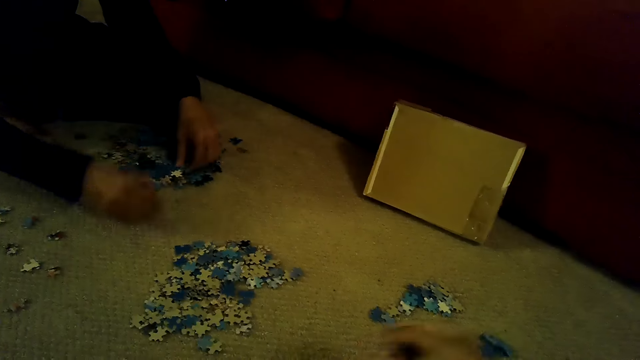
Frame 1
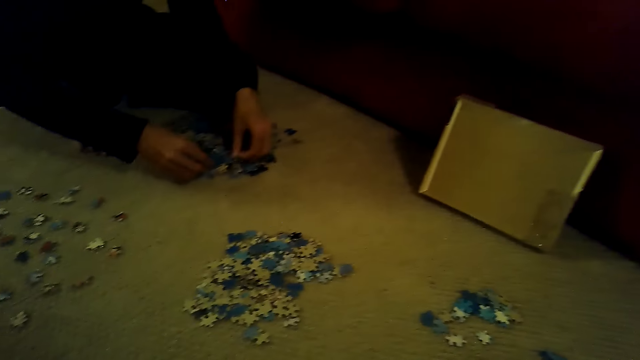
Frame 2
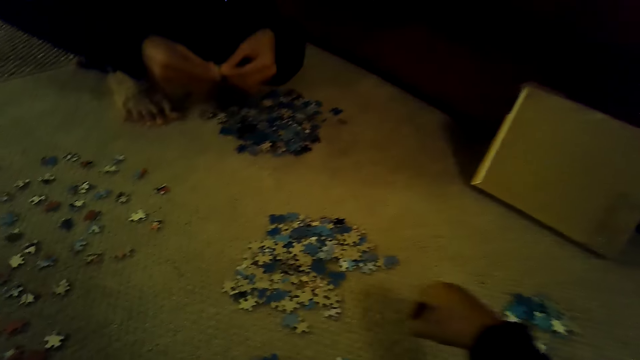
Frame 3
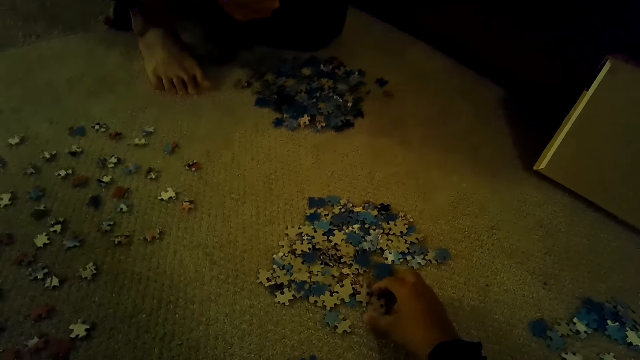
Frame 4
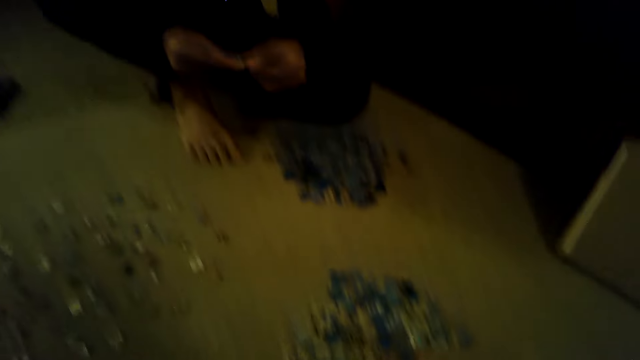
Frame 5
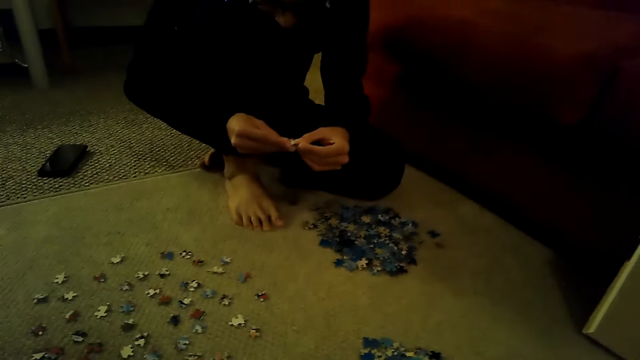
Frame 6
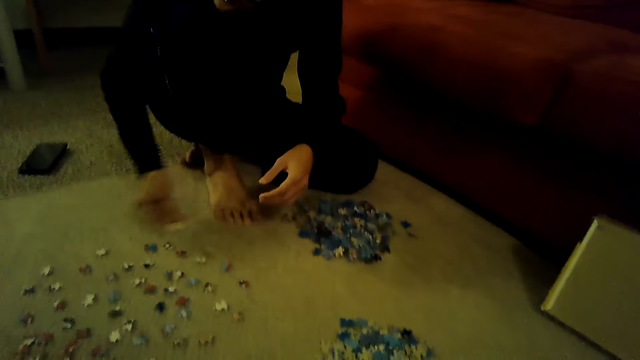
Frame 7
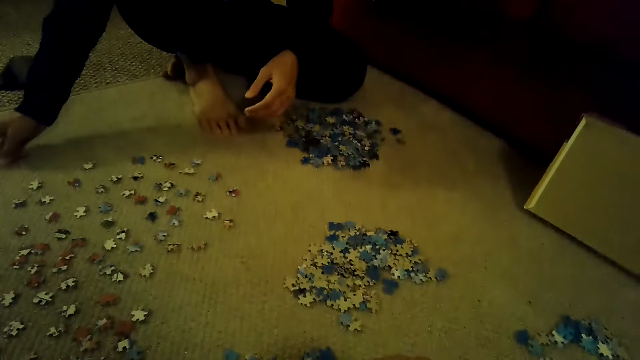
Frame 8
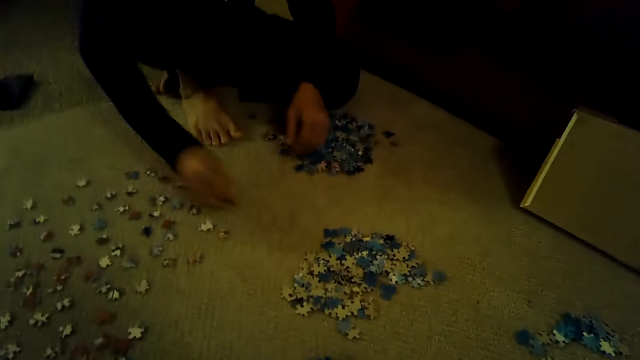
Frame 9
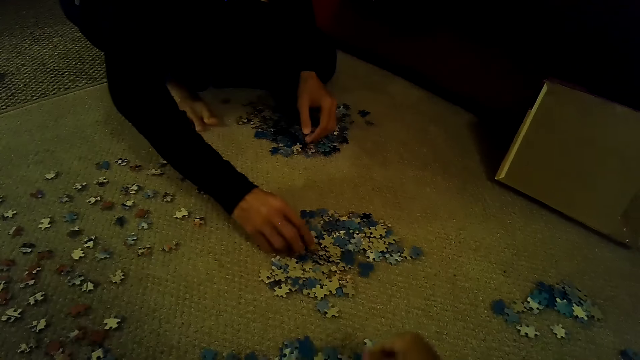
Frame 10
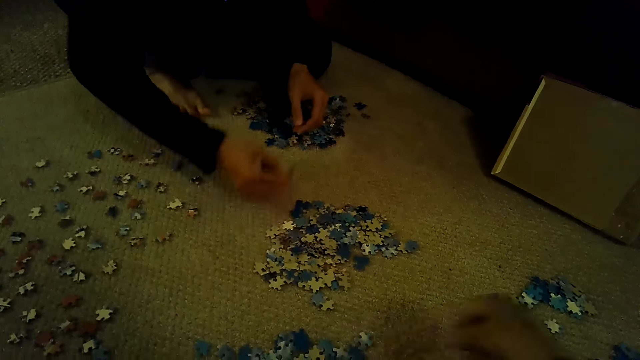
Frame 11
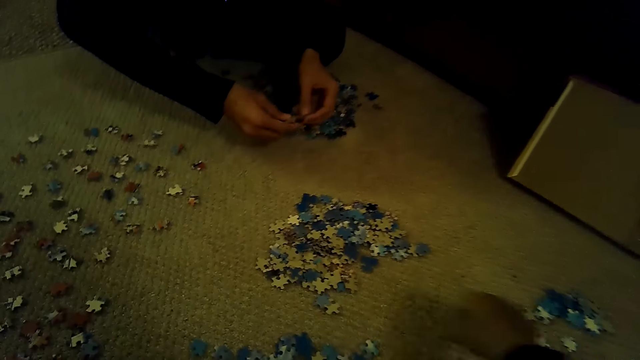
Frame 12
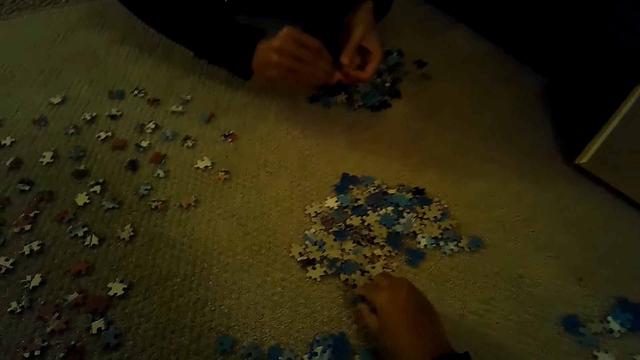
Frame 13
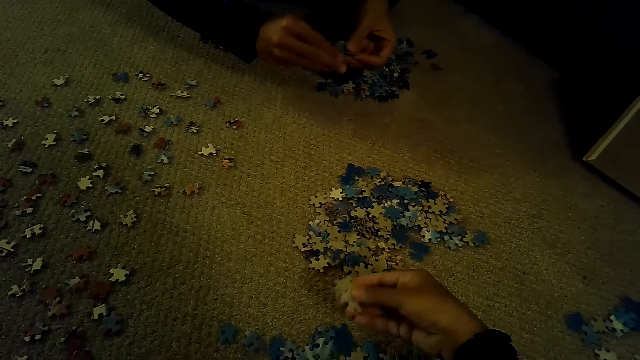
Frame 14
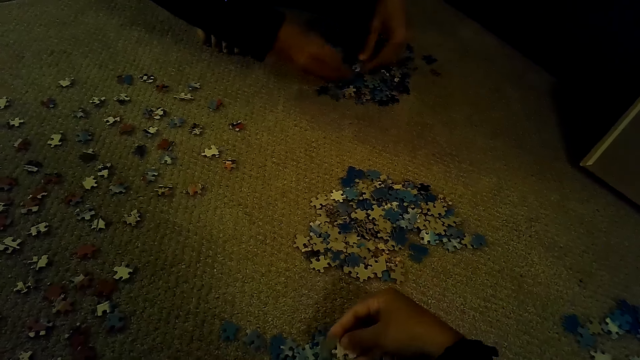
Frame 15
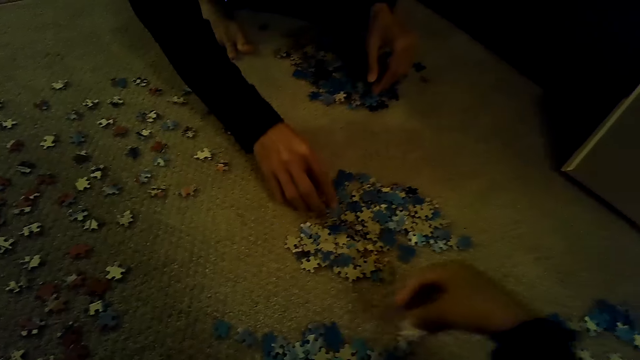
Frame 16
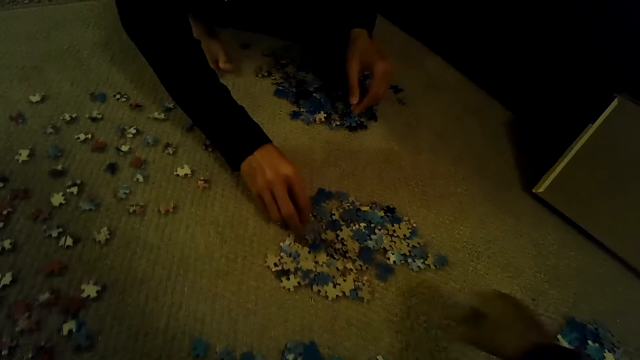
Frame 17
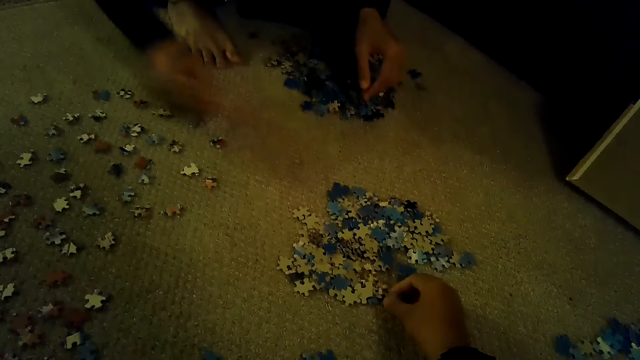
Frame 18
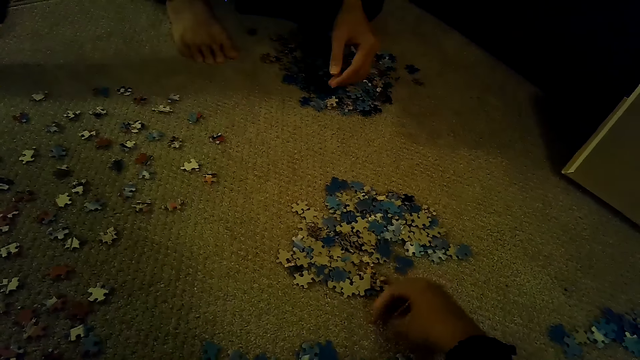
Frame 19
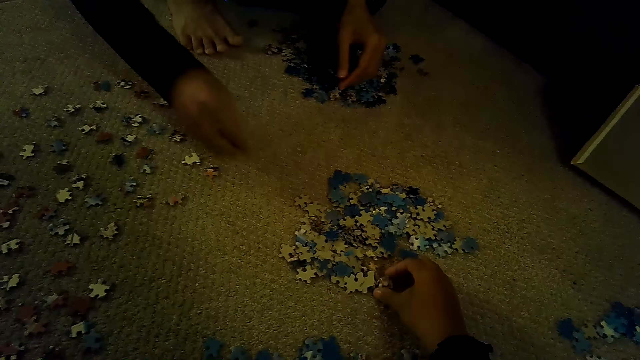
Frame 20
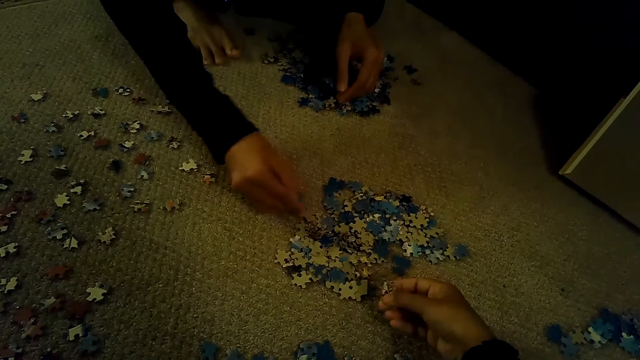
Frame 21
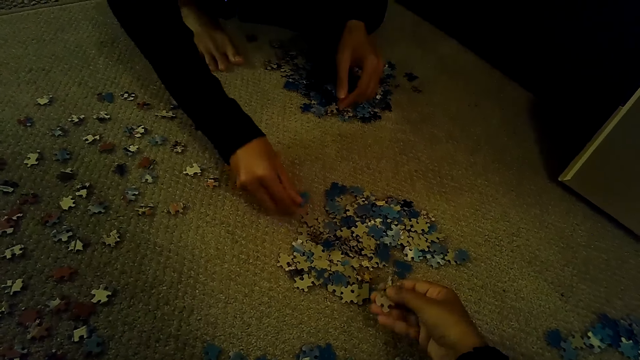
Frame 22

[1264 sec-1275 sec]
The camera wearer plays a jigsaw puzzle. A man plays the jigsaw puzzle.

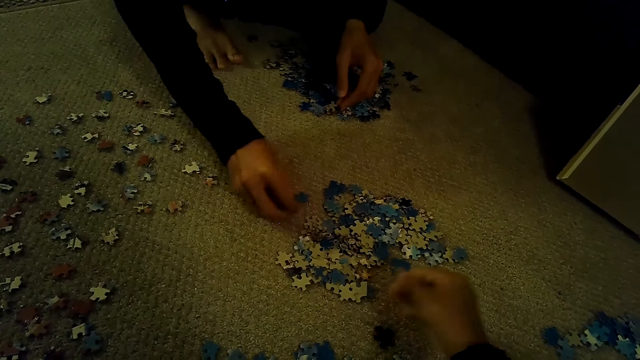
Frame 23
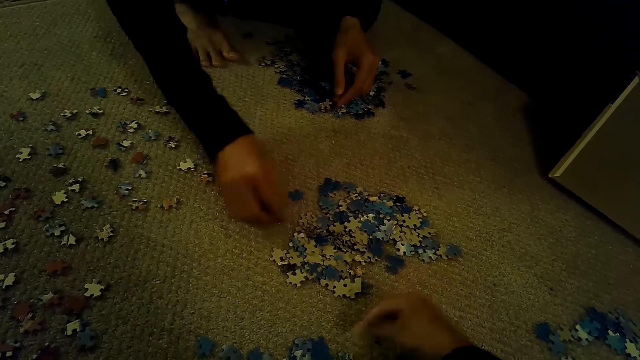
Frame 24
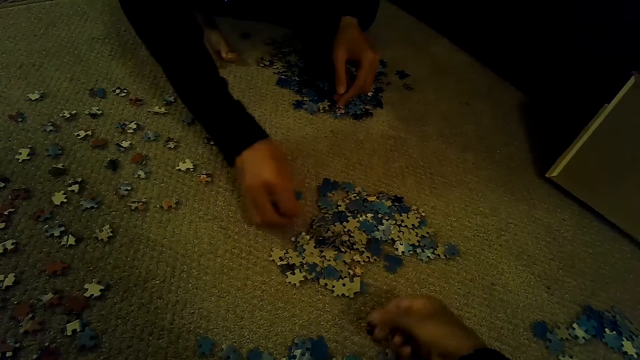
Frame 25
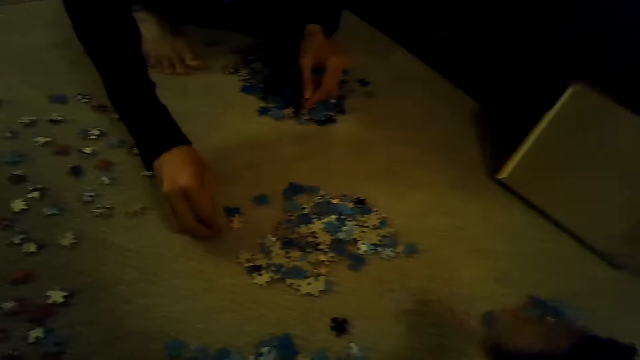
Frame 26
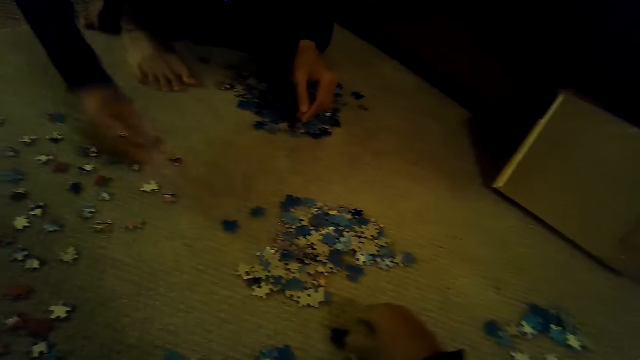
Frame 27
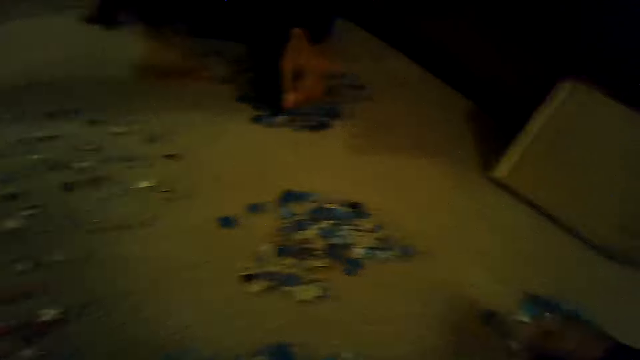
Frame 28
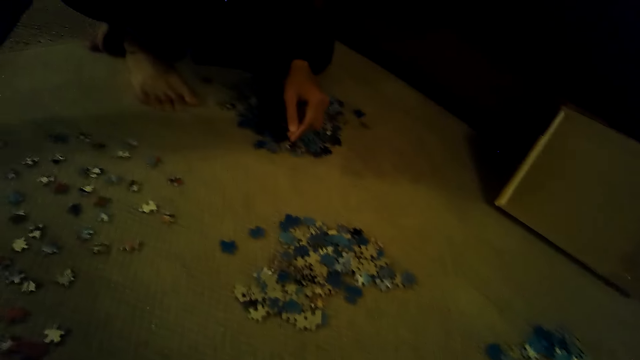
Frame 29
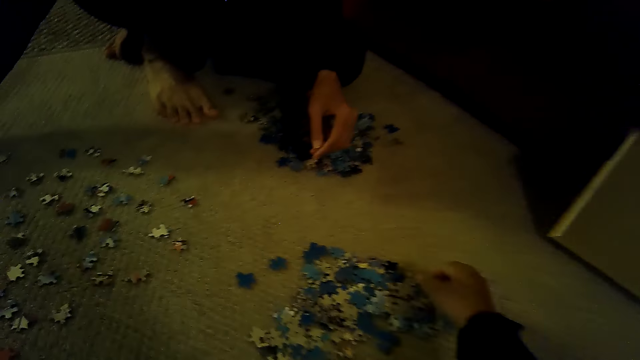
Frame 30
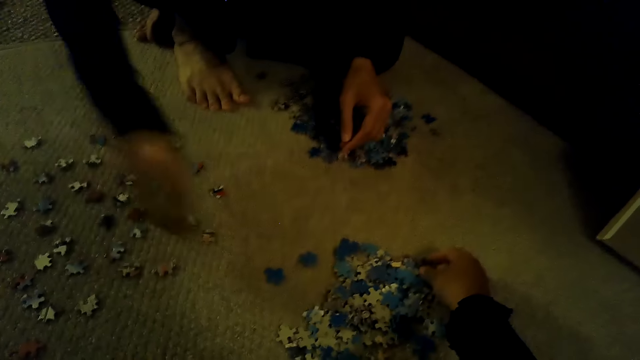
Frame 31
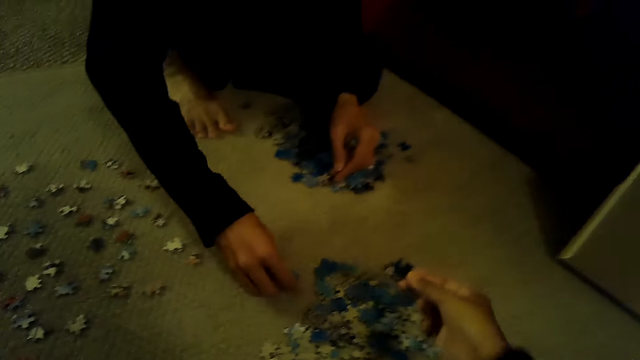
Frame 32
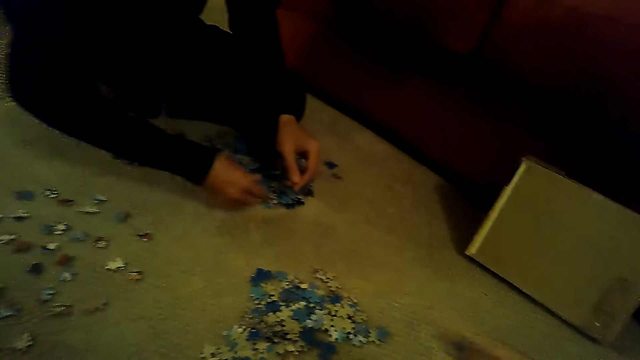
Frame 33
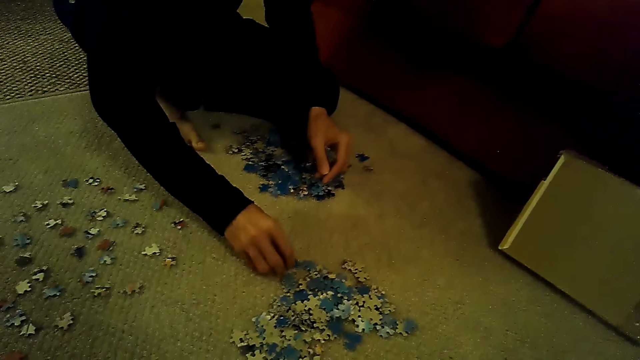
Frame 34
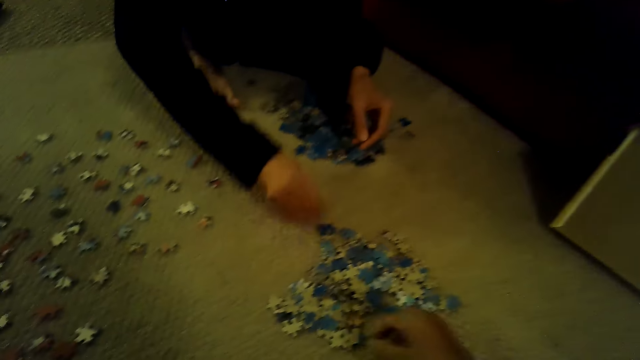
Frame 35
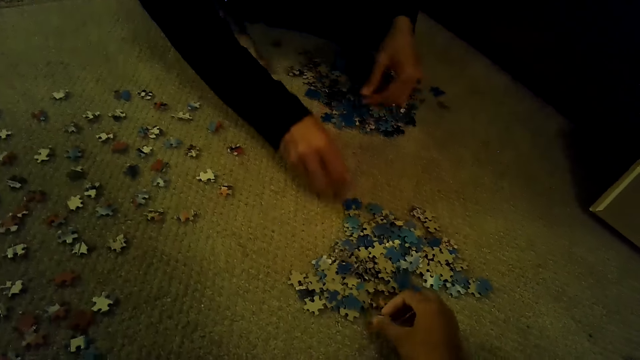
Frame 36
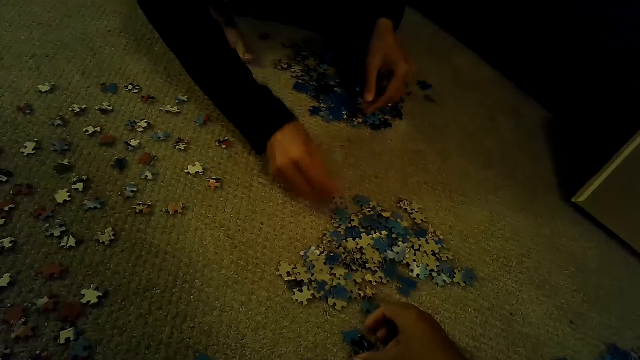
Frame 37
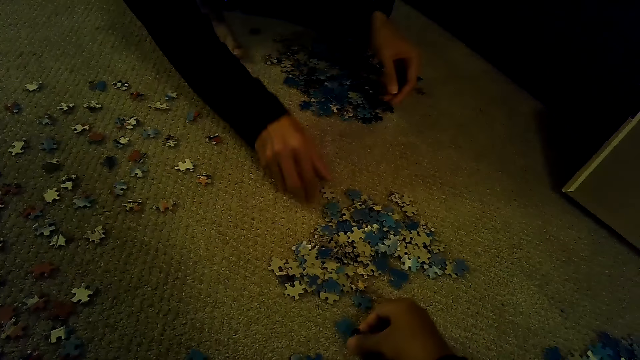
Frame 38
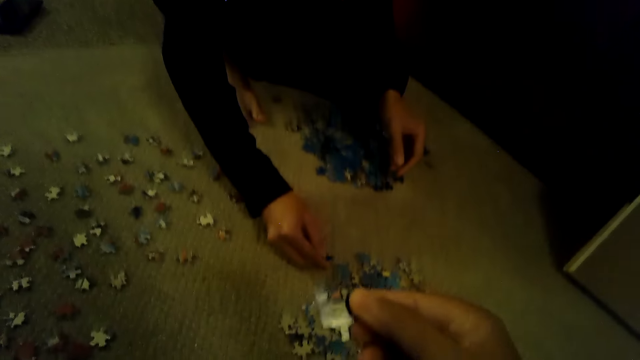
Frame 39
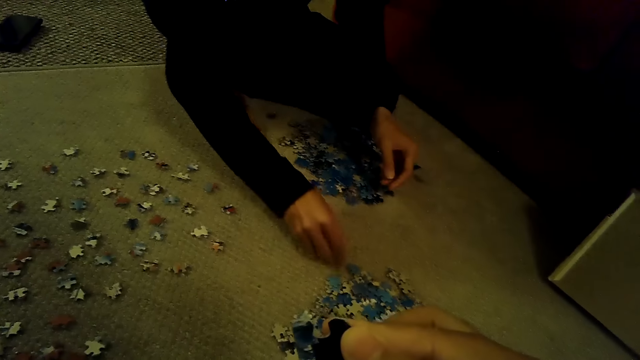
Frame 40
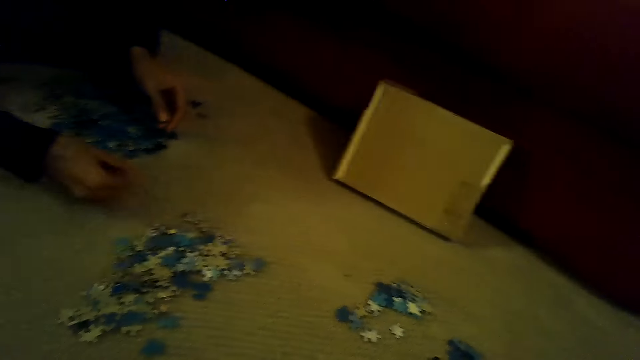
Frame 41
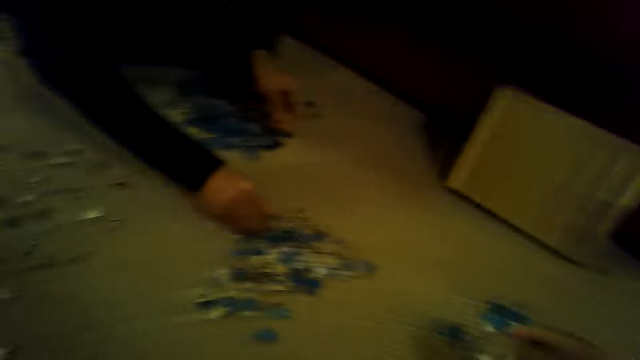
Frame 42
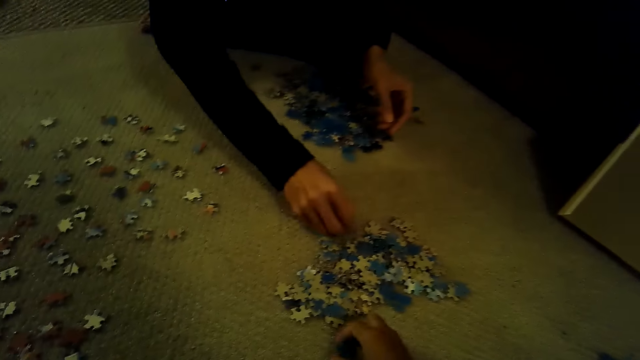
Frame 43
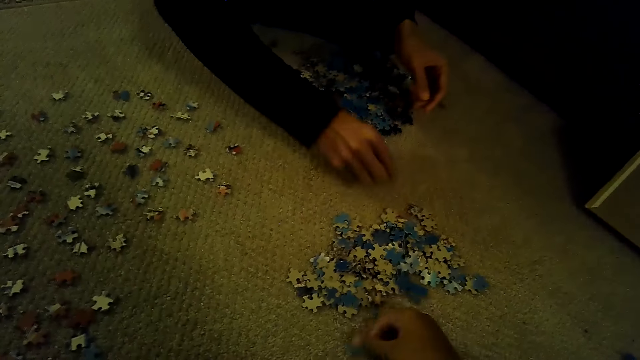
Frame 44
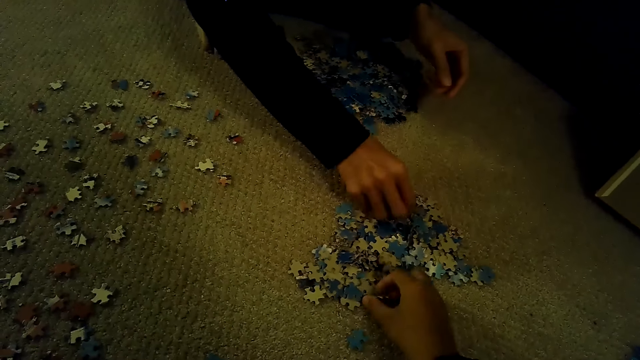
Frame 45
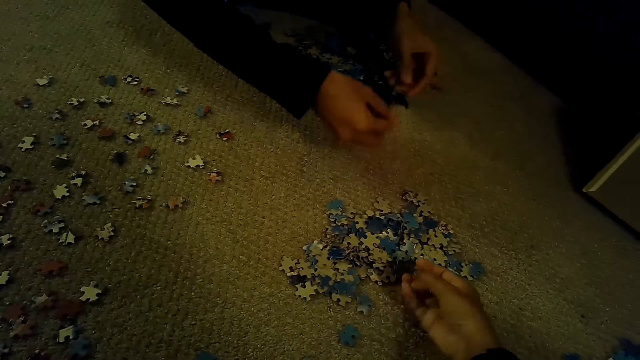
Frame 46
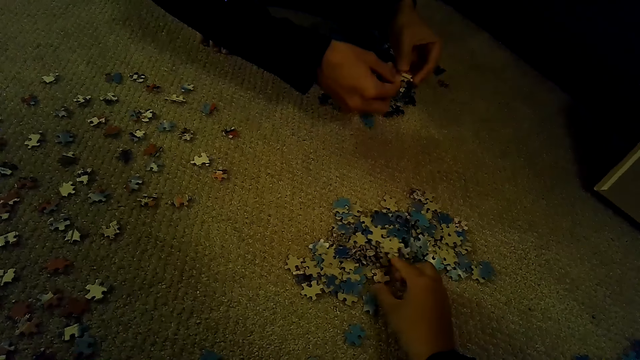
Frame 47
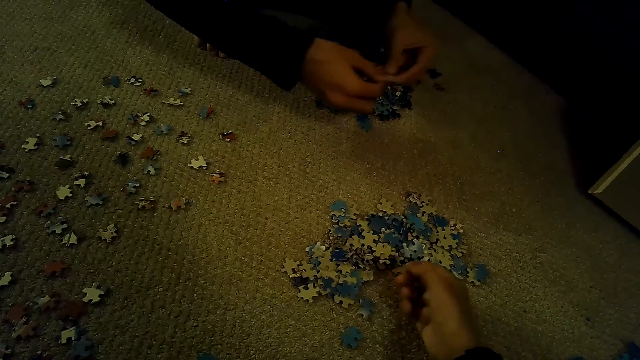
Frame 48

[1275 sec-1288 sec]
The camera wearer plays a jigsaw puzzle. A man plays the jigsaw puzzle.
